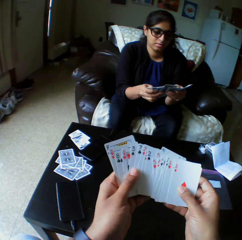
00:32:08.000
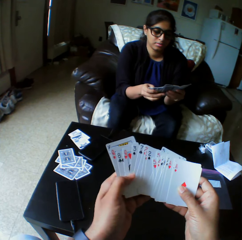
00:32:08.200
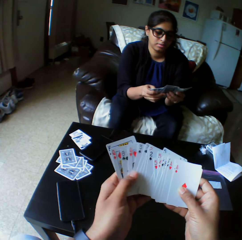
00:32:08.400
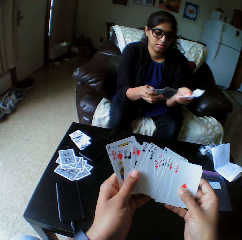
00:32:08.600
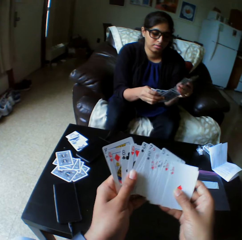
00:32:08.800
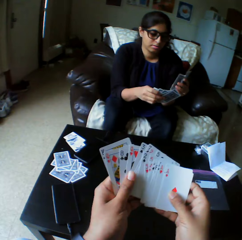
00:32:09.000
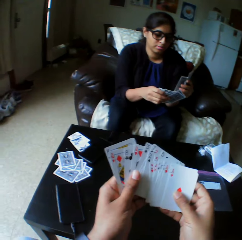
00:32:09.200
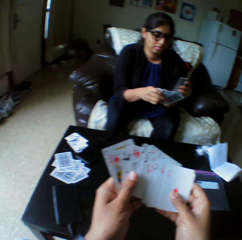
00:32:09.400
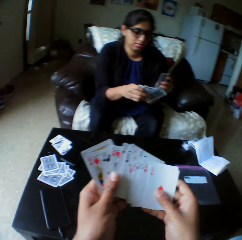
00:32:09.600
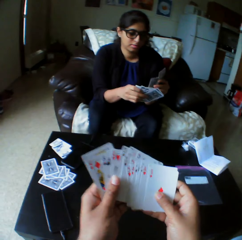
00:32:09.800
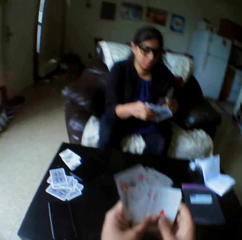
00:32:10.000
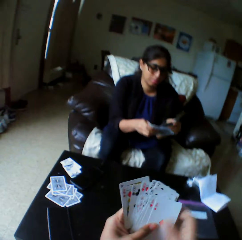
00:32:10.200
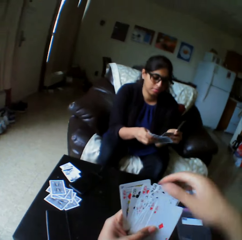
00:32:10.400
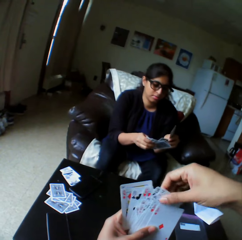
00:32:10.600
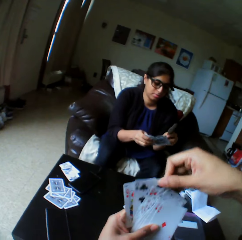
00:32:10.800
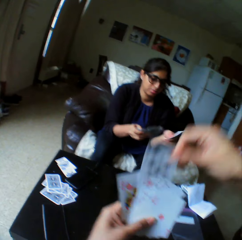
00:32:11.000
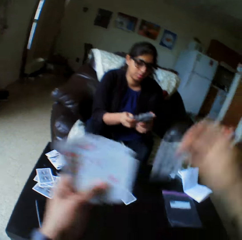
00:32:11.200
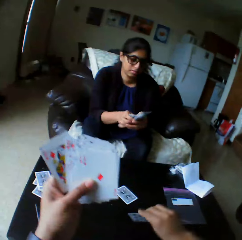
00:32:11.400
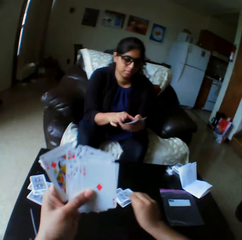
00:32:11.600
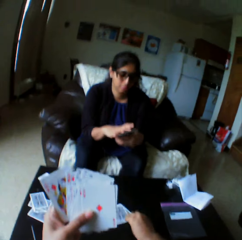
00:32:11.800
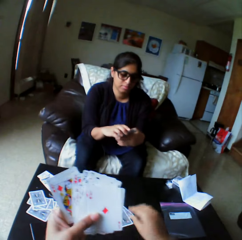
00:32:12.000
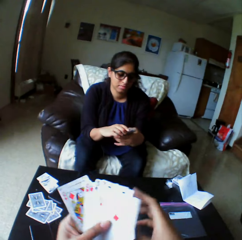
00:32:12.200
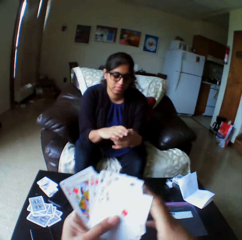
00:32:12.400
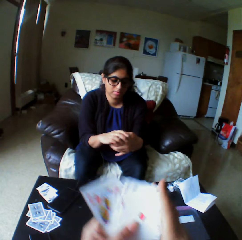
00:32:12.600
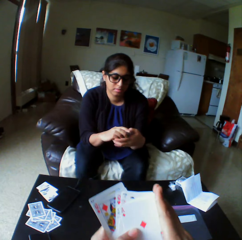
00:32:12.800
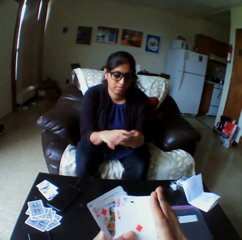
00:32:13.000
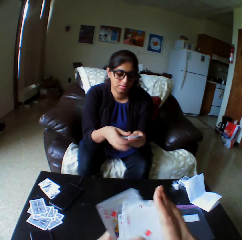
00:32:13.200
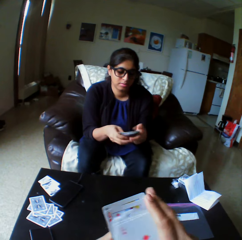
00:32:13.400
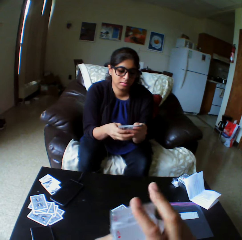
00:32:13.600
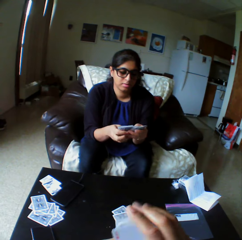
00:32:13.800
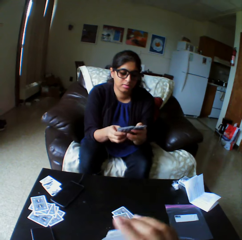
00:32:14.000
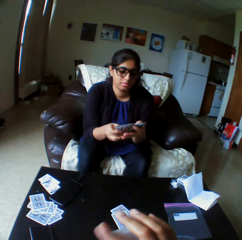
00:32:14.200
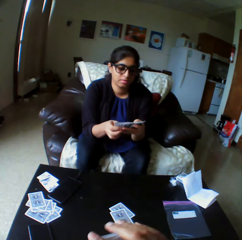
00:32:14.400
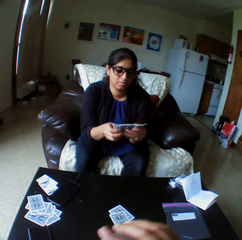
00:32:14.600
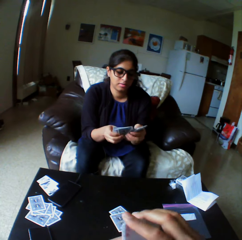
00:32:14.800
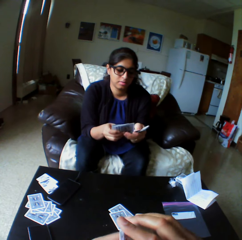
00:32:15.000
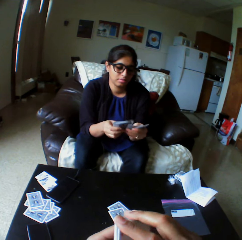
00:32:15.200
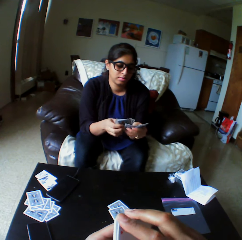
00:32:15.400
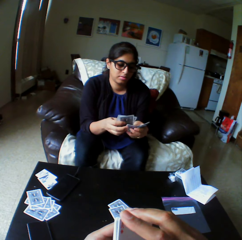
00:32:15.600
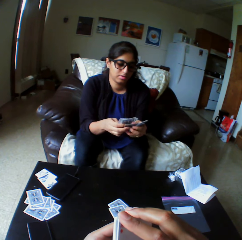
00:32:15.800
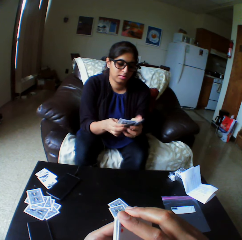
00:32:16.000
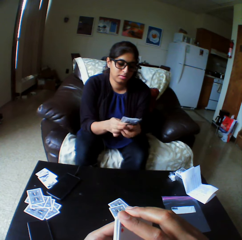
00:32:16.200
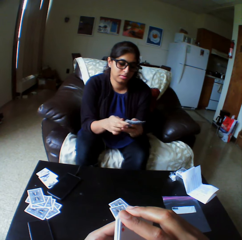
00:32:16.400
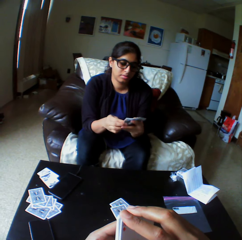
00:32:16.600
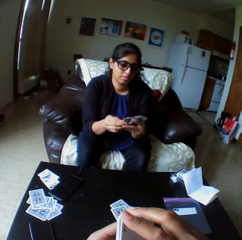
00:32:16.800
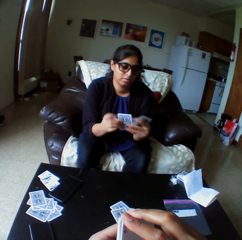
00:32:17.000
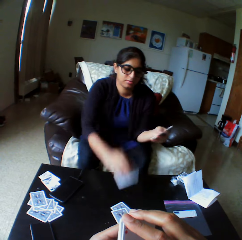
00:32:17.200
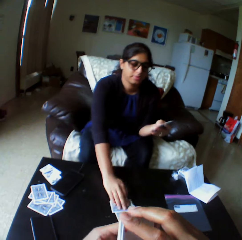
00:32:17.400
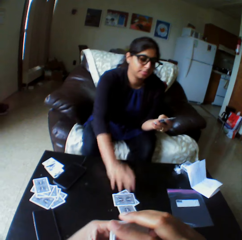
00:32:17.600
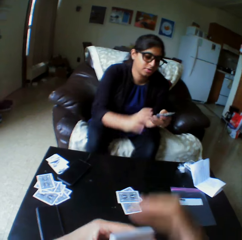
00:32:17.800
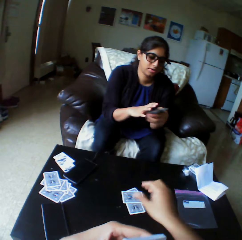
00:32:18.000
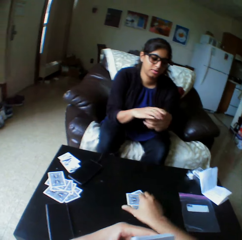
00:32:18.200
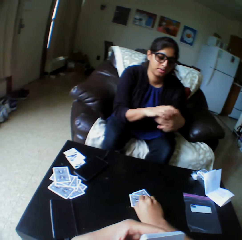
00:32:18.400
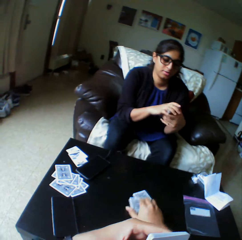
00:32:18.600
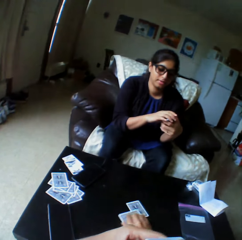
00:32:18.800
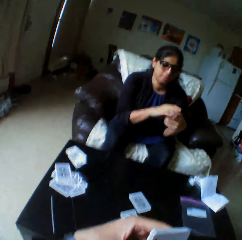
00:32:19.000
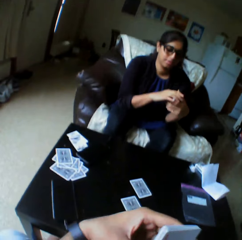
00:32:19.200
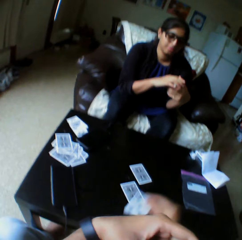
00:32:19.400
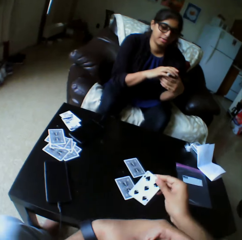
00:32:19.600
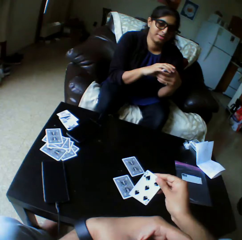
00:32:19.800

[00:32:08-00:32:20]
The camera wearer takes the play card. They drop the cards on the table with the right hand. They shuffle the cards with both hands and arrange the play cards. A woman drops the card on the table with her right hand.

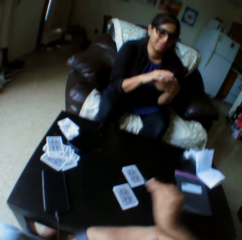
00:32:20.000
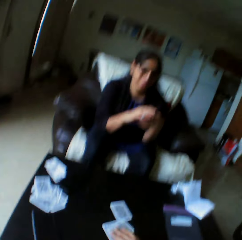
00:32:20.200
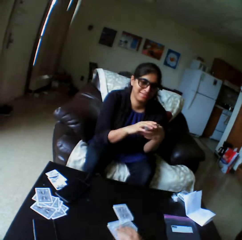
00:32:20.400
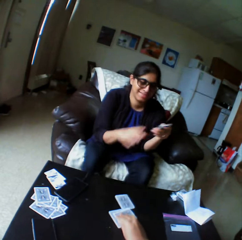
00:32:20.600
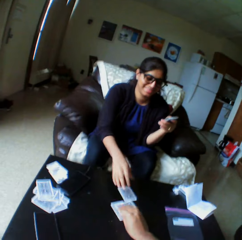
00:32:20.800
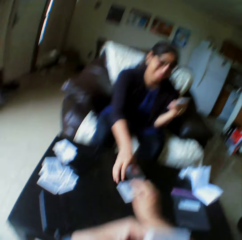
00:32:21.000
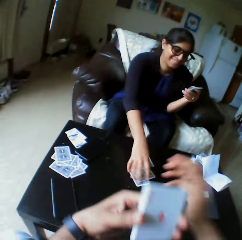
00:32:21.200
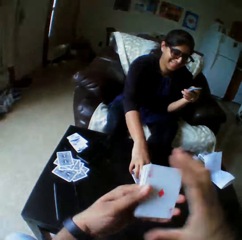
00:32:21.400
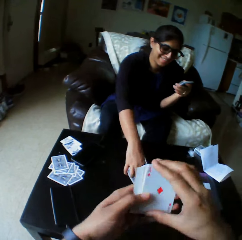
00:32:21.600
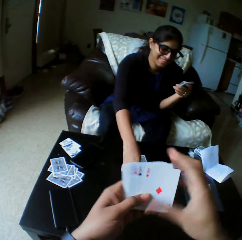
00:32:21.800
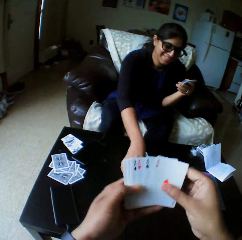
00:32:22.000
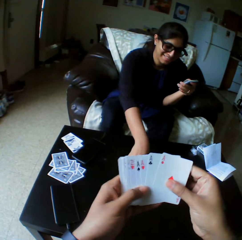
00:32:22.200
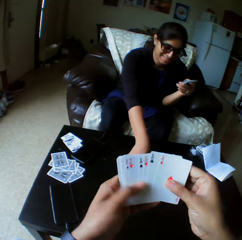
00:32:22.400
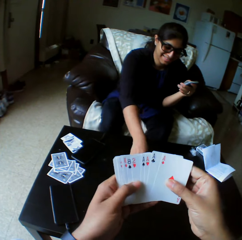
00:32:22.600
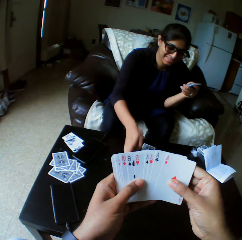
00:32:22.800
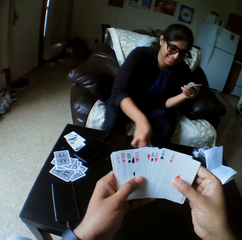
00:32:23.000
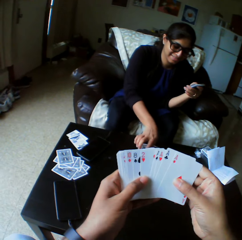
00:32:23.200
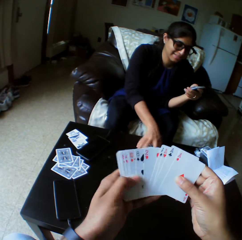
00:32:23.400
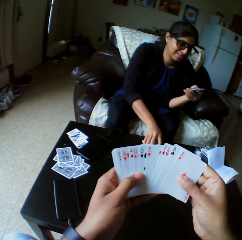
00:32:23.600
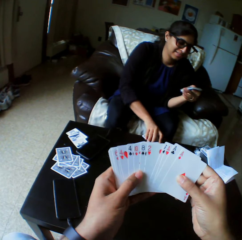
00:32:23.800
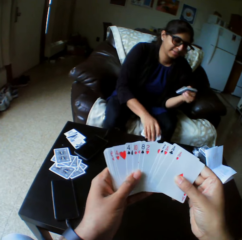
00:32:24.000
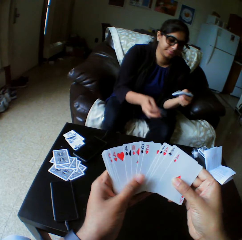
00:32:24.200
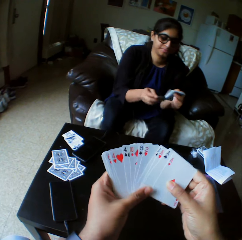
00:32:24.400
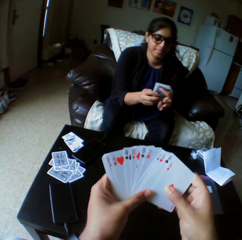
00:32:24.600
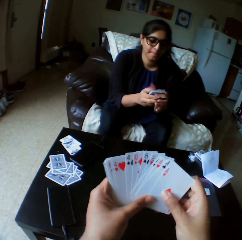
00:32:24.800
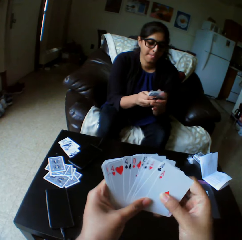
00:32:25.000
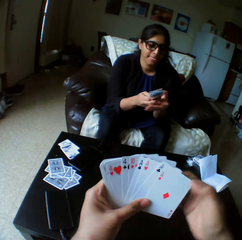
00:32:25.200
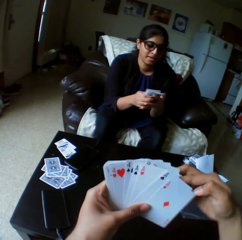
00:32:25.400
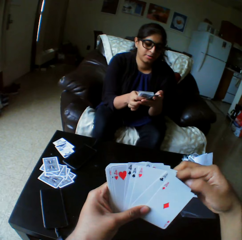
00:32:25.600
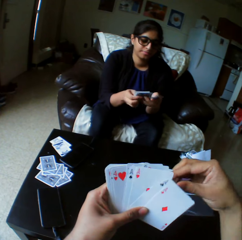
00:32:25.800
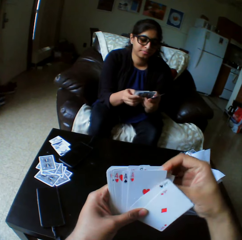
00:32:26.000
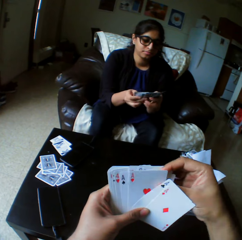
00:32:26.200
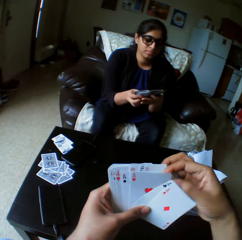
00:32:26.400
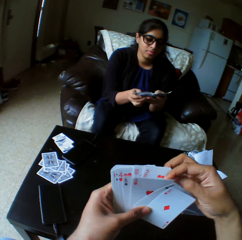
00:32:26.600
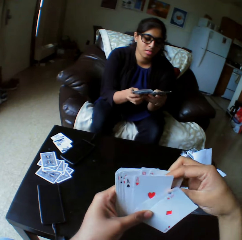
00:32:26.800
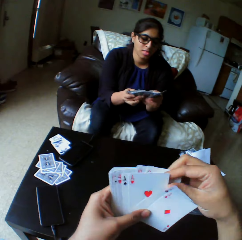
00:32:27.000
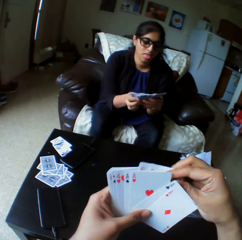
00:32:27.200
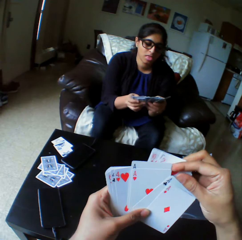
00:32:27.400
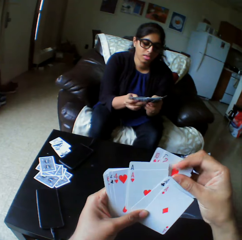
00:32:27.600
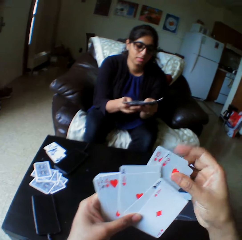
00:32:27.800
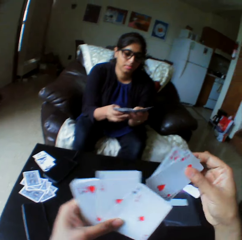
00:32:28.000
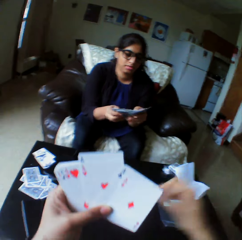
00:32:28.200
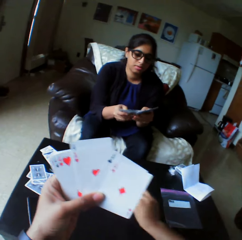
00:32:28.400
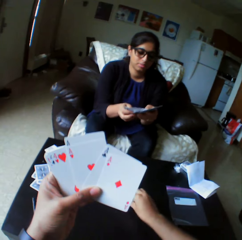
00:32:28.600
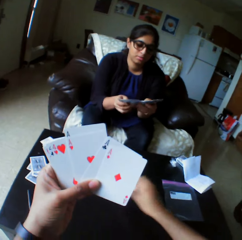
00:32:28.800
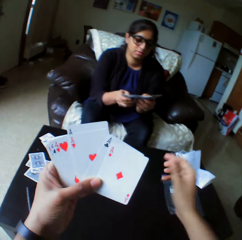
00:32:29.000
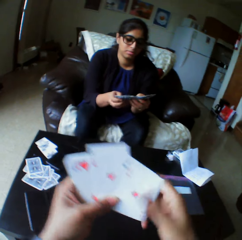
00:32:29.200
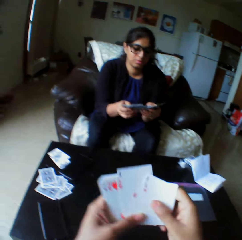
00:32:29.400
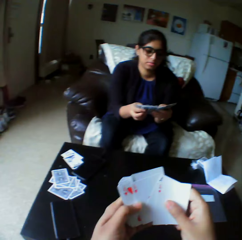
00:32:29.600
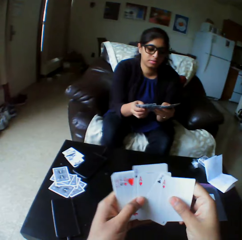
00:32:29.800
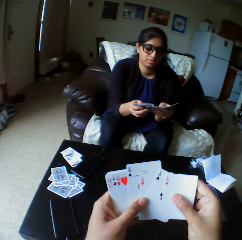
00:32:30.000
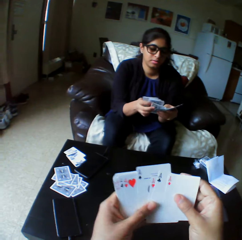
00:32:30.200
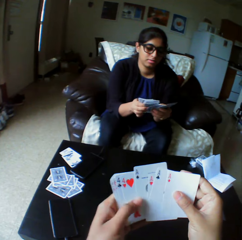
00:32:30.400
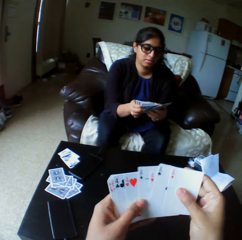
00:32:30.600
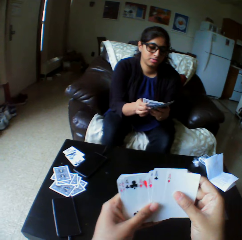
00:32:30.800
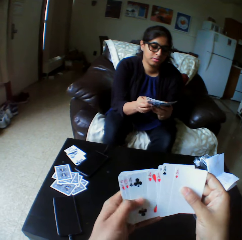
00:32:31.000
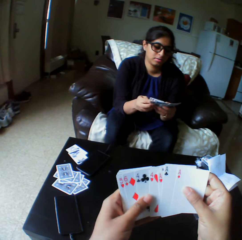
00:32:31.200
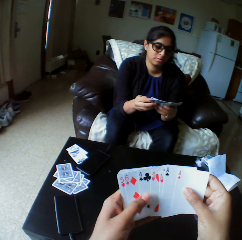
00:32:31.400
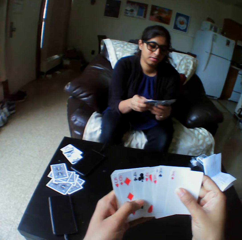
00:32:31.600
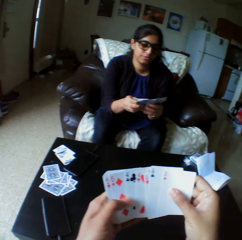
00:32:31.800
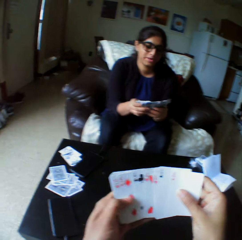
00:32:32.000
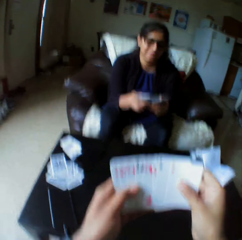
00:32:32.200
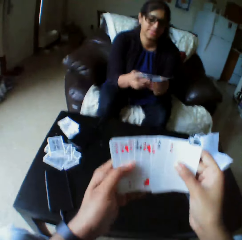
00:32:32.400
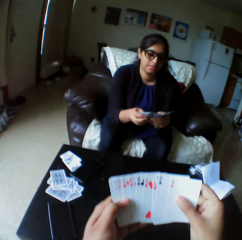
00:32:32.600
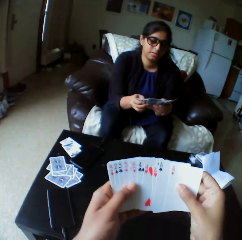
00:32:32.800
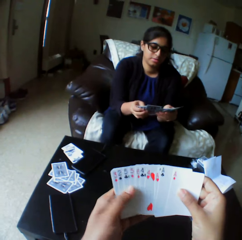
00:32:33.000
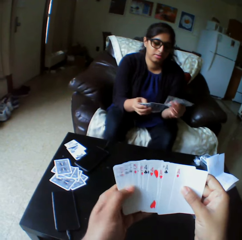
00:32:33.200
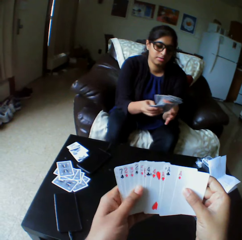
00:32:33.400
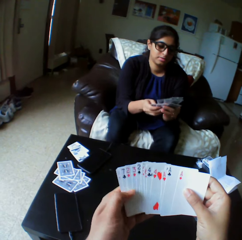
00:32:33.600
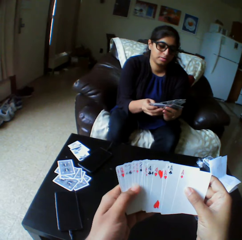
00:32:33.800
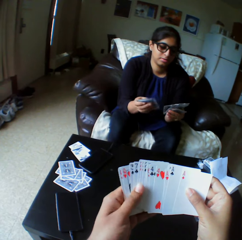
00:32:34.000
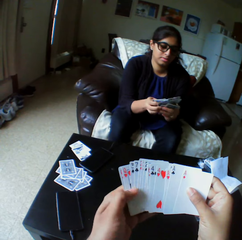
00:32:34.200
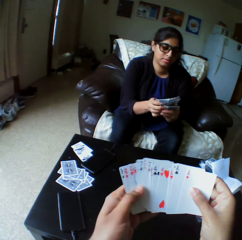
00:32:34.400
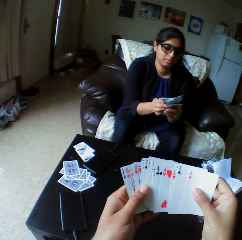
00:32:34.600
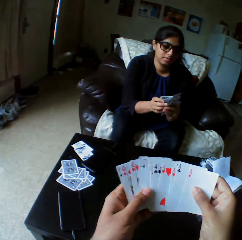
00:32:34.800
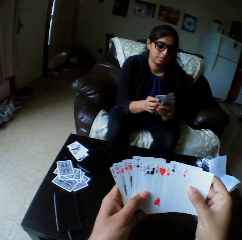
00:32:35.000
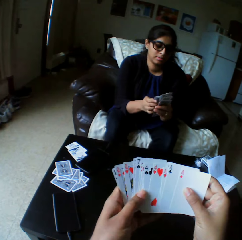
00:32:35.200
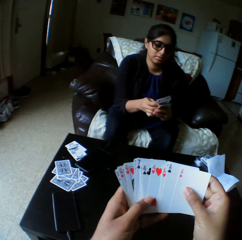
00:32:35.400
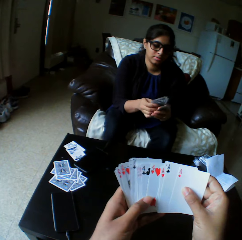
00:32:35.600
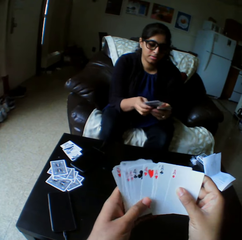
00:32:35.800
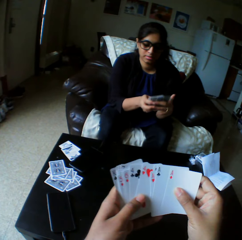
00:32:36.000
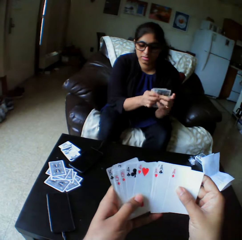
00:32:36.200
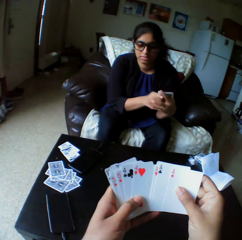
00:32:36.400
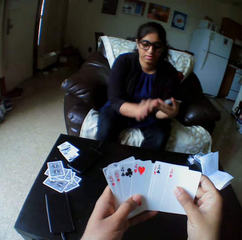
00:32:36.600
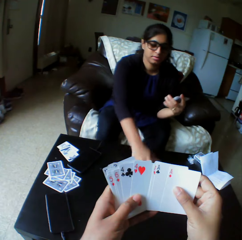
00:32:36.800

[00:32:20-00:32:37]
The camera wearer picks up cards with the right hand. They put down the play card, push the card to a woman with the right hand, and move the play cards. The woman takes the play cards. The camera wearer selects the play card. The woman picks up the cards with her right hand and selects the play card. The woman shuffles the cards with both hands. The camera wearer selects the play cards, takes the play card, drops the cards on the table with the right hand, and shuffles the cards with both hands. They select the play cards.
